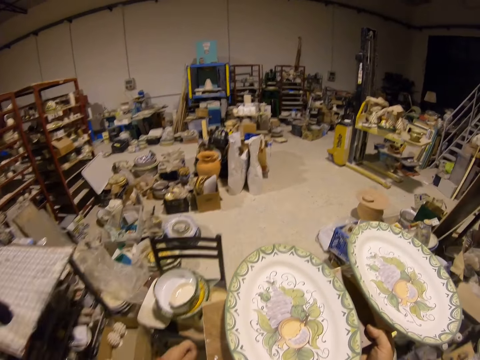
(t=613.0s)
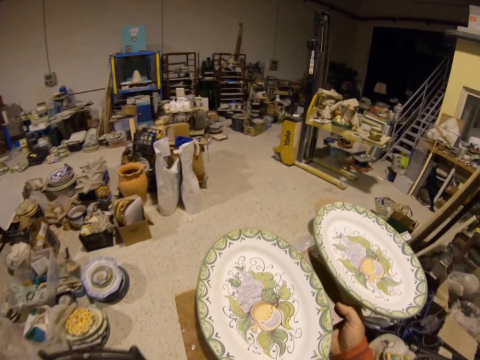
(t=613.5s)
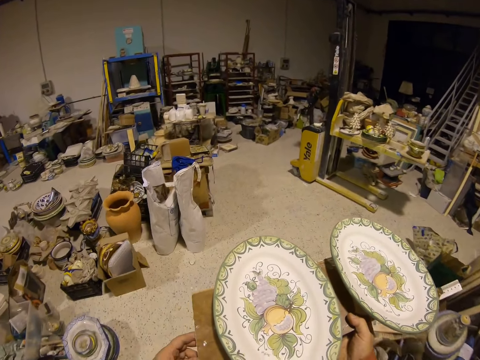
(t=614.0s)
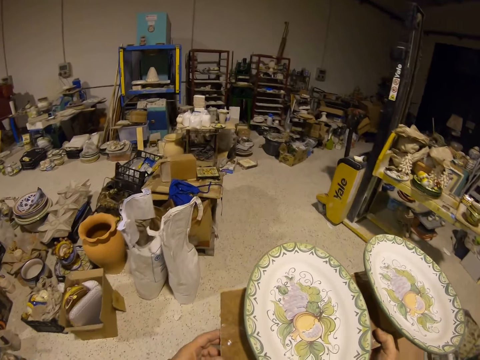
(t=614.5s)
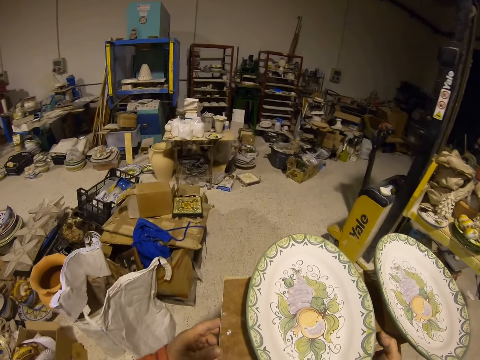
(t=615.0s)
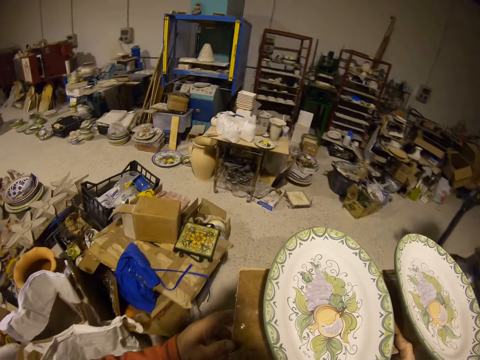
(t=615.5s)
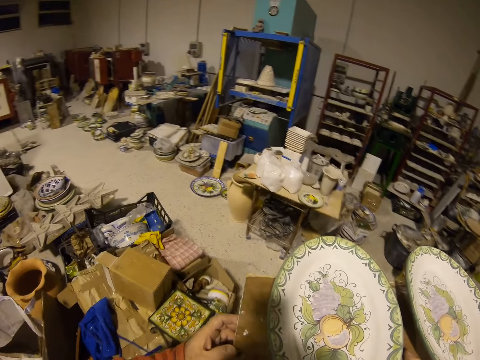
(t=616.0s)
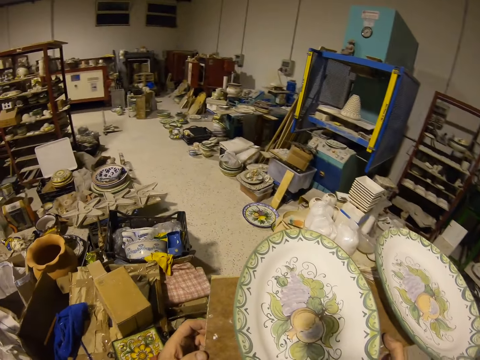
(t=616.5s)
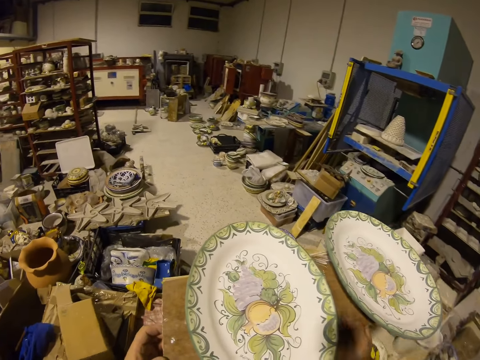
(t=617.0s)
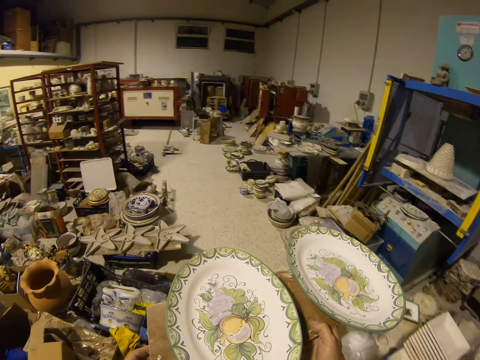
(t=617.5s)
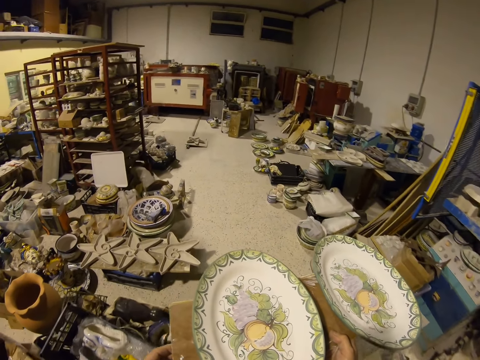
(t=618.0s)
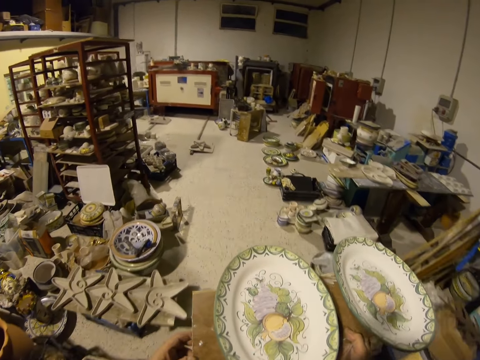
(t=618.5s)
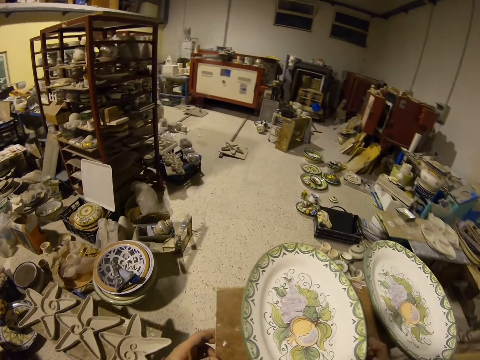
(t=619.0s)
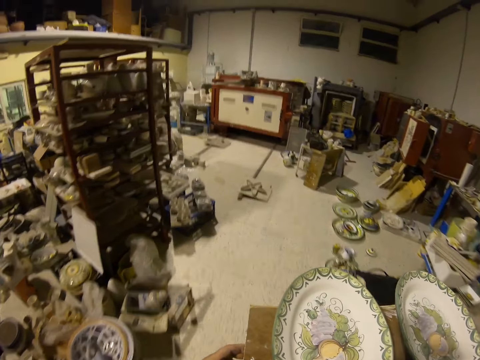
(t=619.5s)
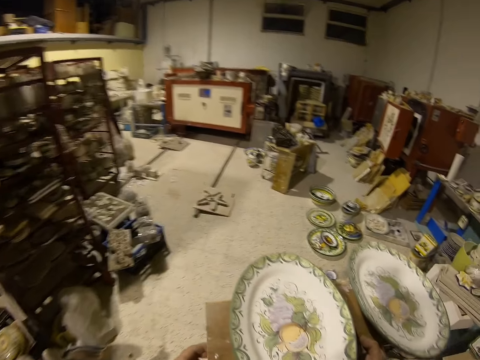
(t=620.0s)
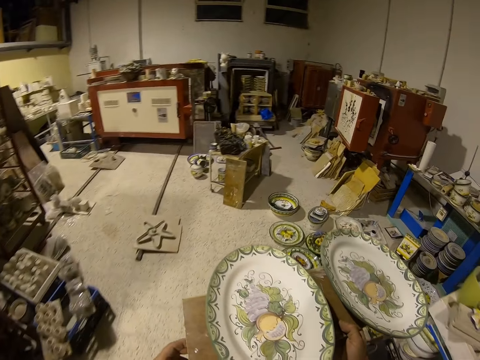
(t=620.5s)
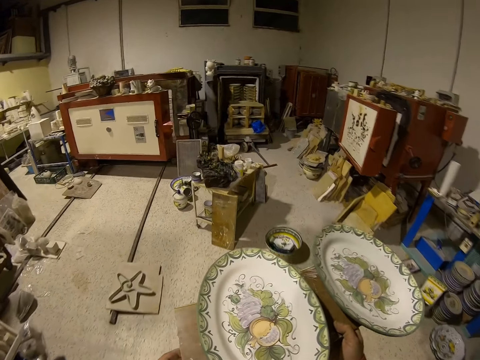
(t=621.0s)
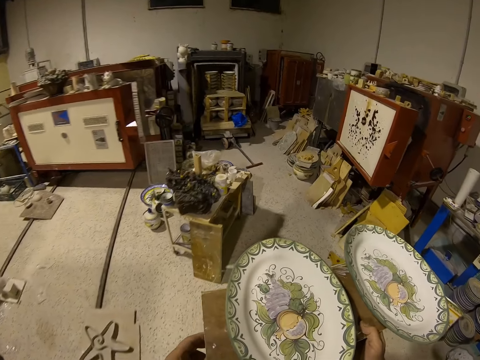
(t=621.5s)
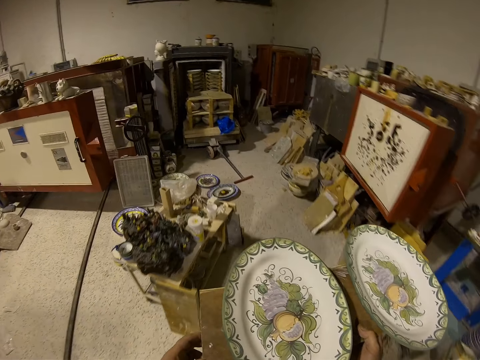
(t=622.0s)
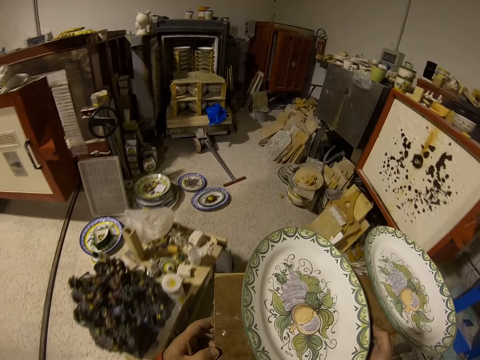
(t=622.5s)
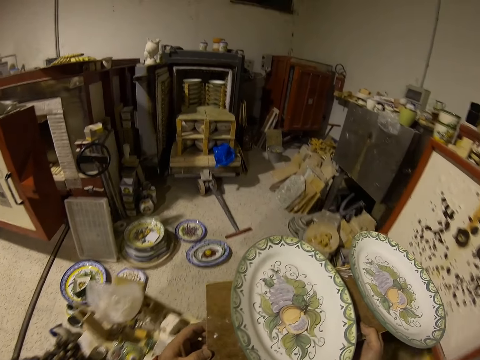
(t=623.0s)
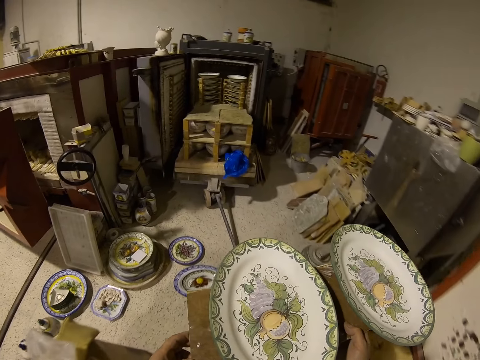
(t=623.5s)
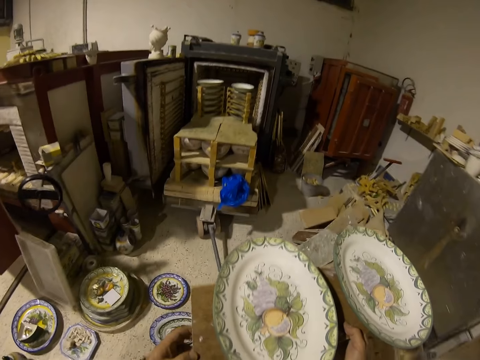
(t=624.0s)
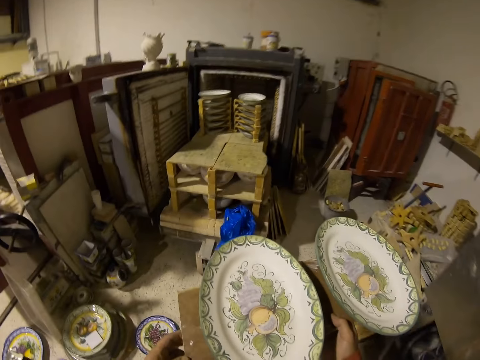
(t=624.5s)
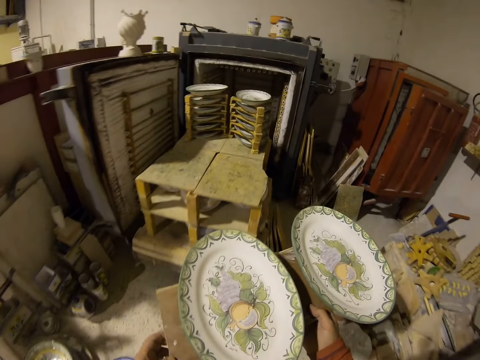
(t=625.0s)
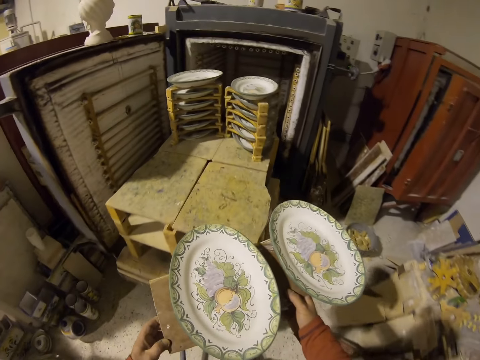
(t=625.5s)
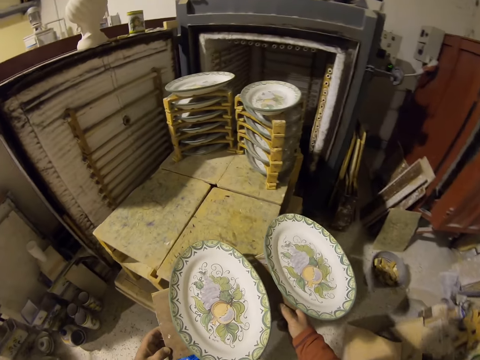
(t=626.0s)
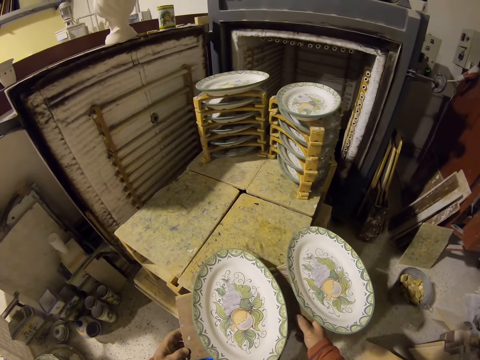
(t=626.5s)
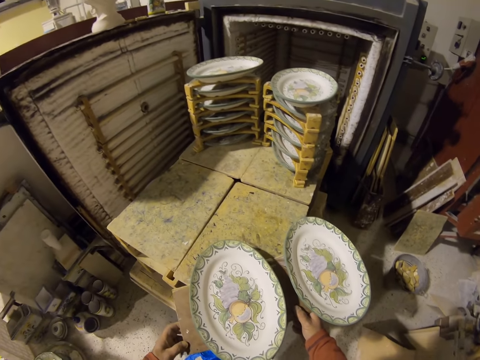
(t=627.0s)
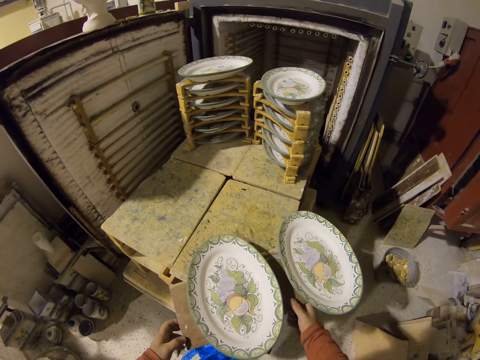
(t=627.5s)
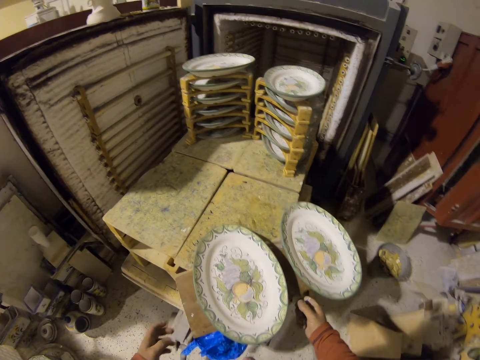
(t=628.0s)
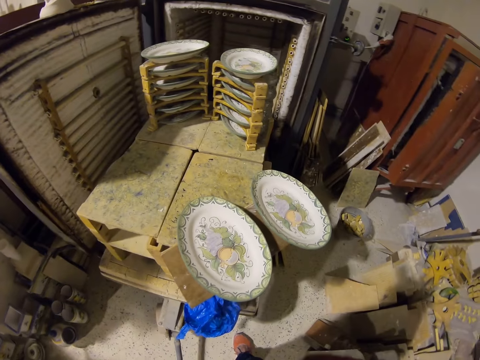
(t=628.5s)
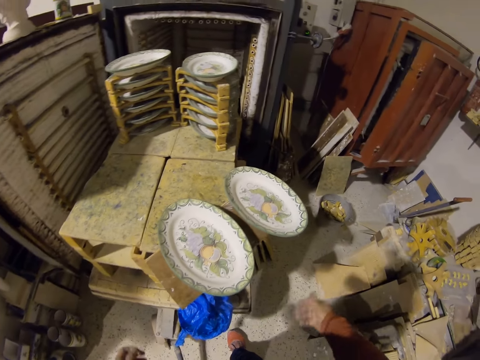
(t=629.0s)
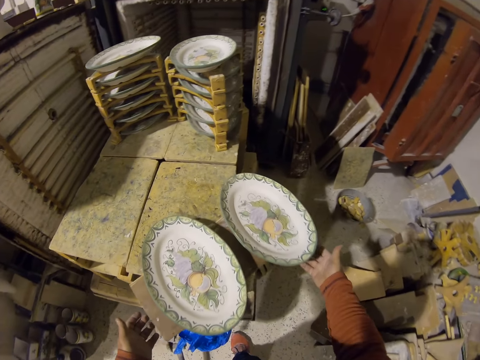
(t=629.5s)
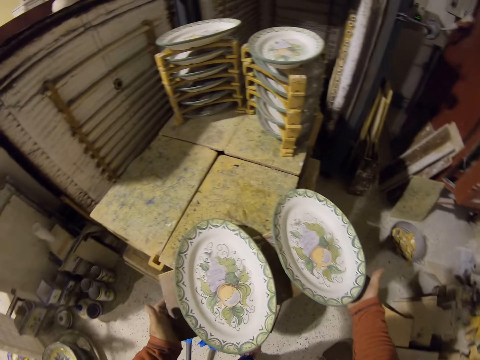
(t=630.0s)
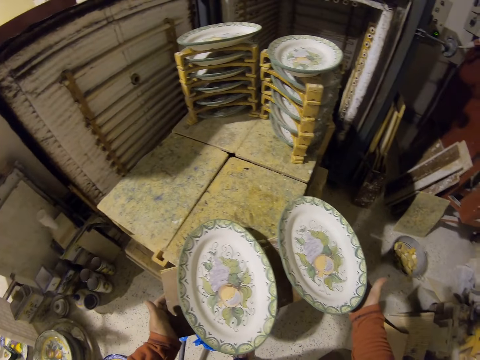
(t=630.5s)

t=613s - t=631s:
The camera wearer places the wood board on the work table.

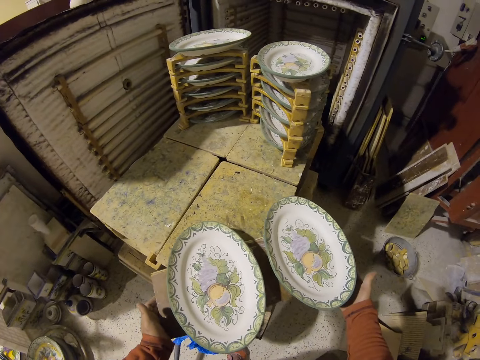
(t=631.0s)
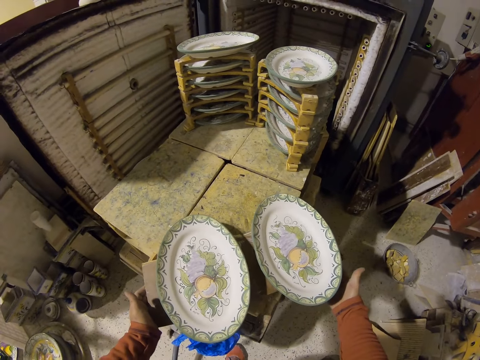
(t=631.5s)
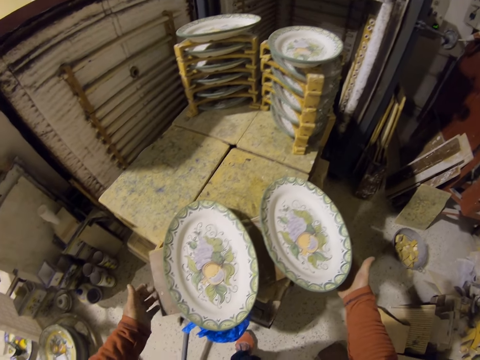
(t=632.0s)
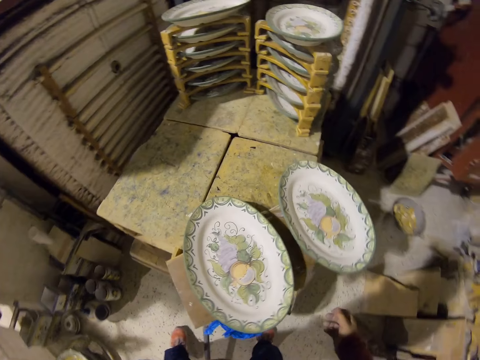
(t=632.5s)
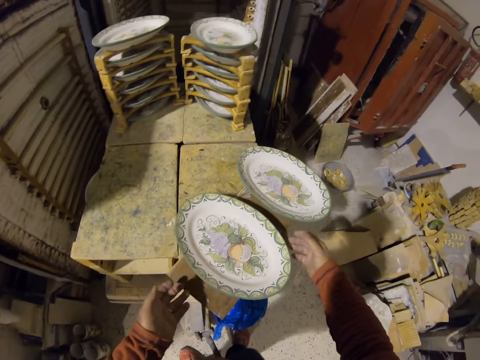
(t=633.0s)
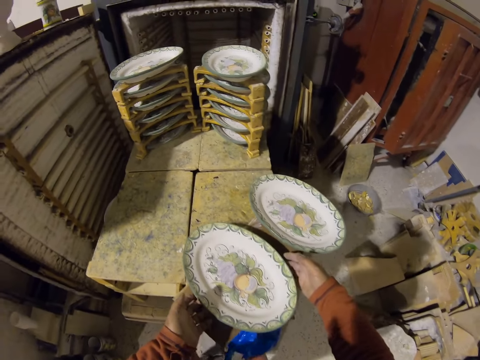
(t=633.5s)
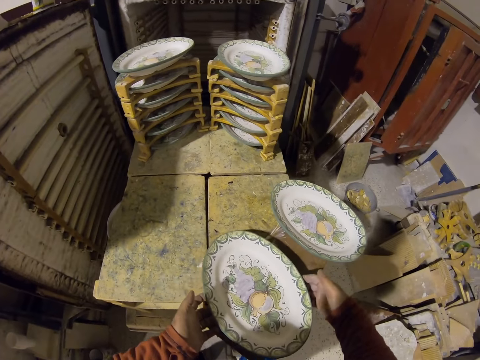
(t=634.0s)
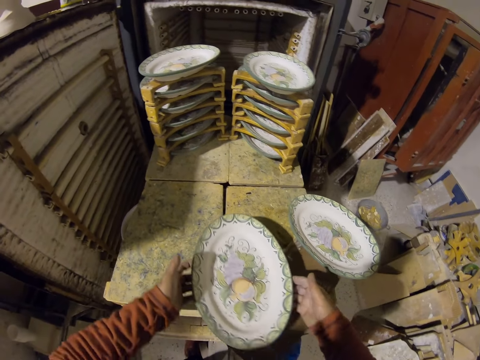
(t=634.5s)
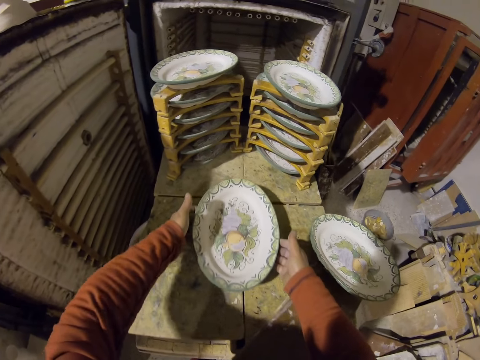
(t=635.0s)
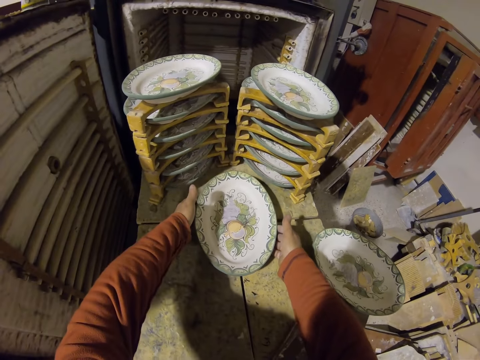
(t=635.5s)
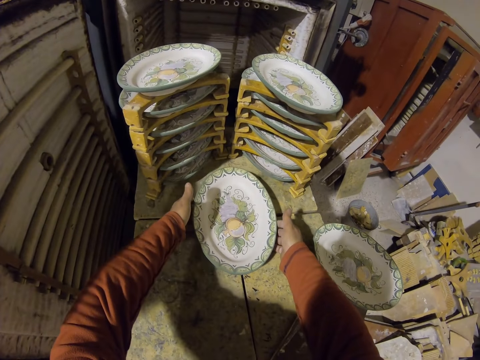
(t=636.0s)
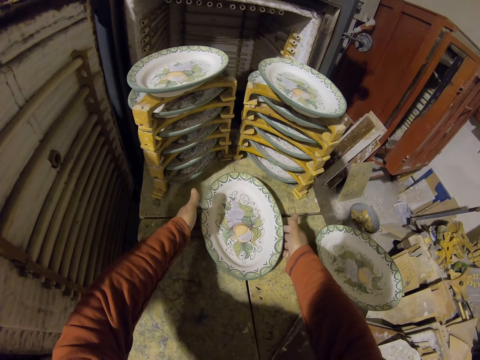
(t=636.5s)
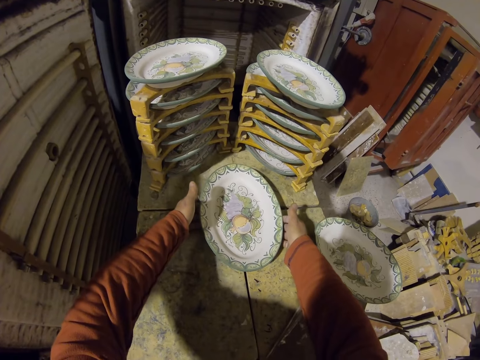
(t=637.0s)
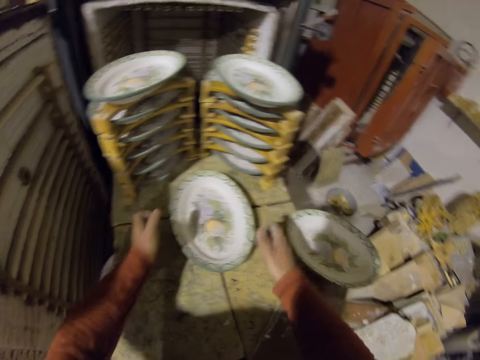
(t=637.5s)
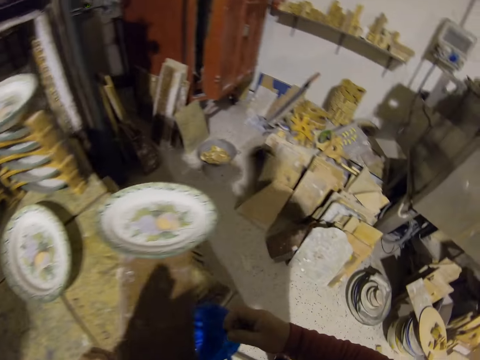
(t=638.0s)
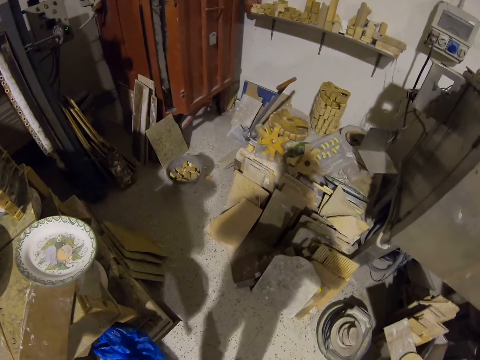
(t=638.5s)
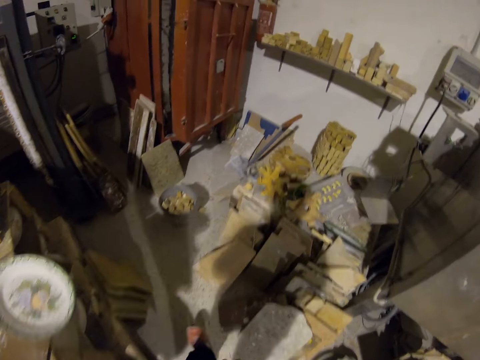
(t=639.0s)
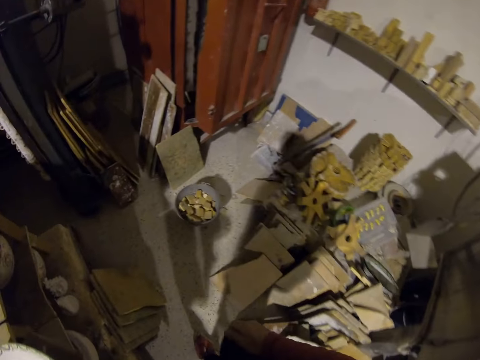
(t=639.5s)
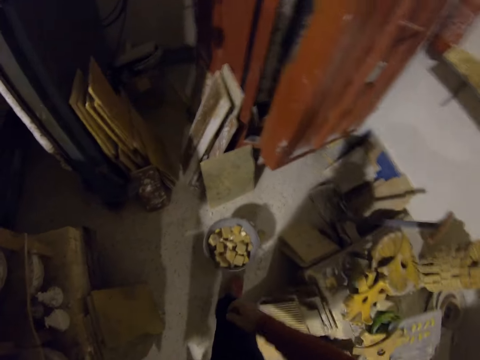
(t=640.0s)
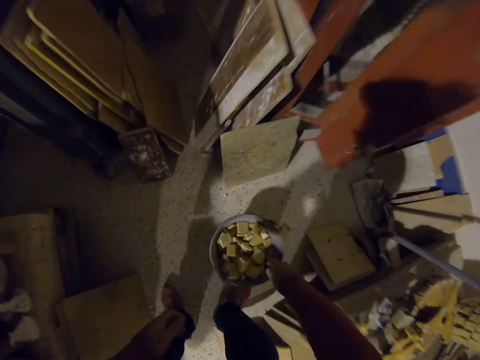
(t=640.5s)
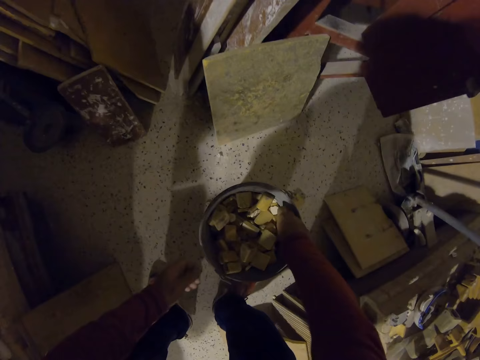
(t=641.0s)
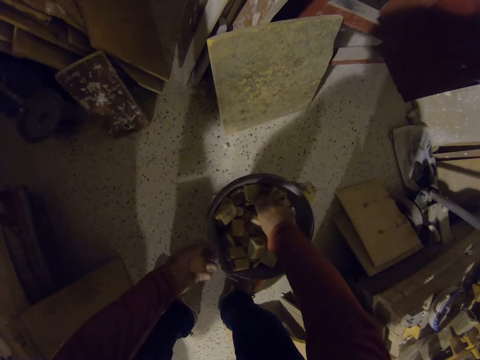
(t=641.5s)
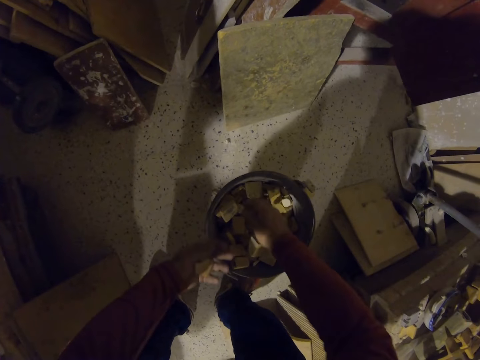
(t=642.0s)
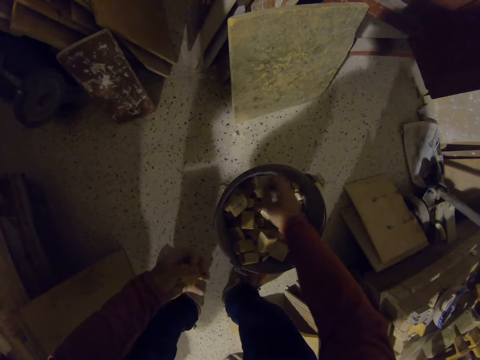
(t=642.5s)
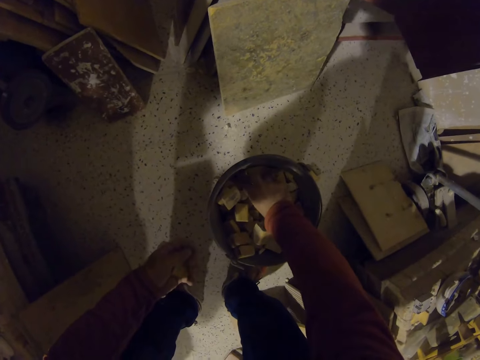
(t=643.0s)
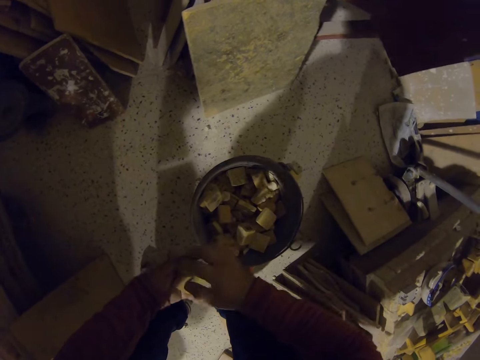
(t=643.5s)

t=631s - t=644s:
The camera wearer removes the plate from the wood board. They pick up wood pieces.
